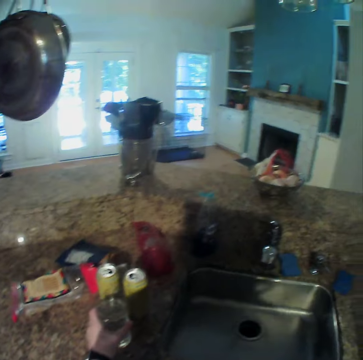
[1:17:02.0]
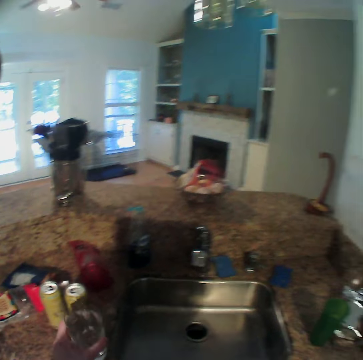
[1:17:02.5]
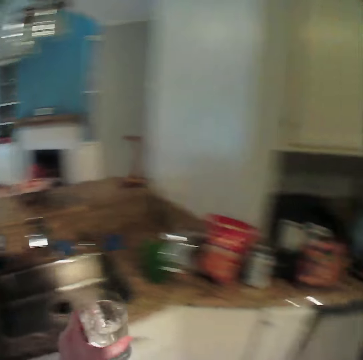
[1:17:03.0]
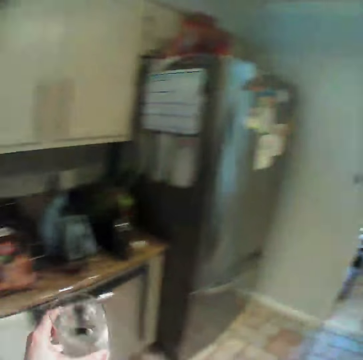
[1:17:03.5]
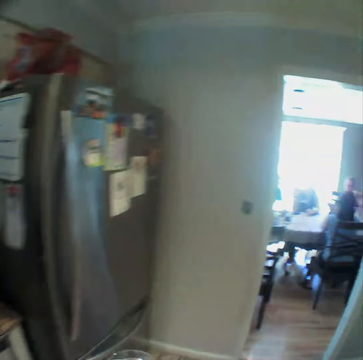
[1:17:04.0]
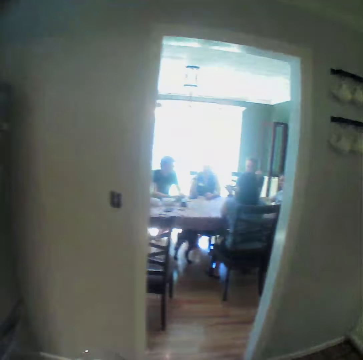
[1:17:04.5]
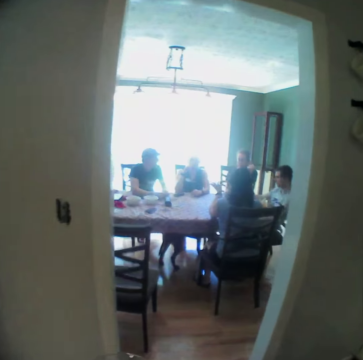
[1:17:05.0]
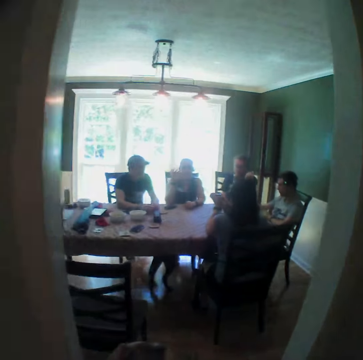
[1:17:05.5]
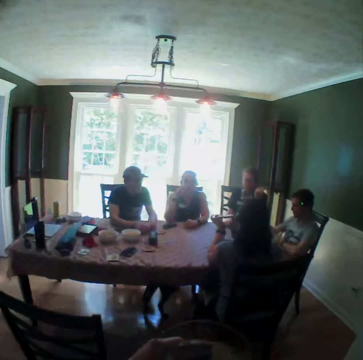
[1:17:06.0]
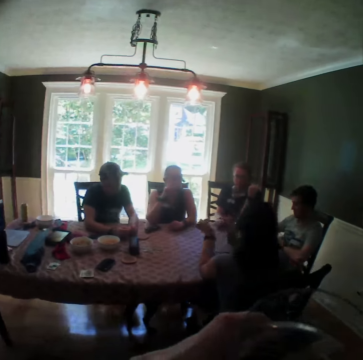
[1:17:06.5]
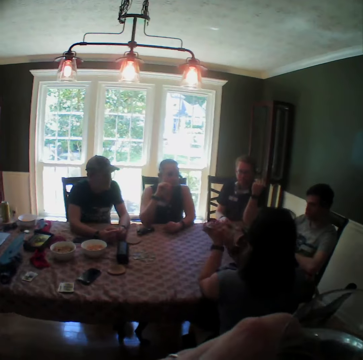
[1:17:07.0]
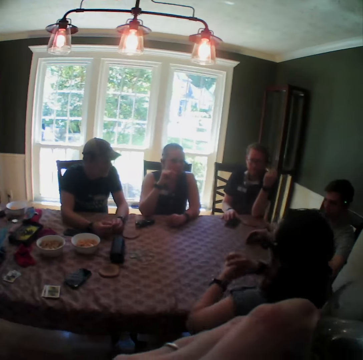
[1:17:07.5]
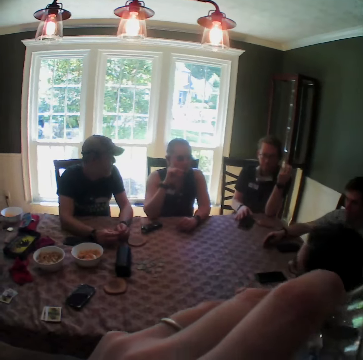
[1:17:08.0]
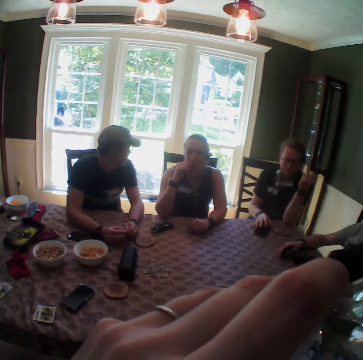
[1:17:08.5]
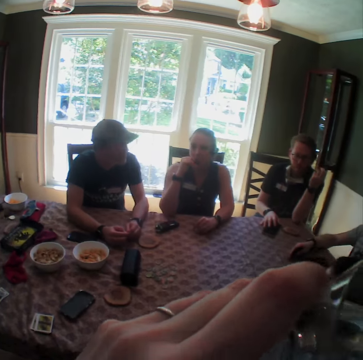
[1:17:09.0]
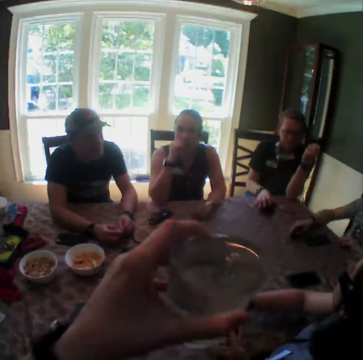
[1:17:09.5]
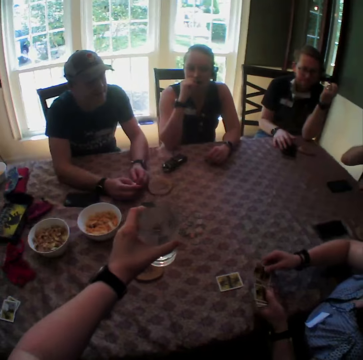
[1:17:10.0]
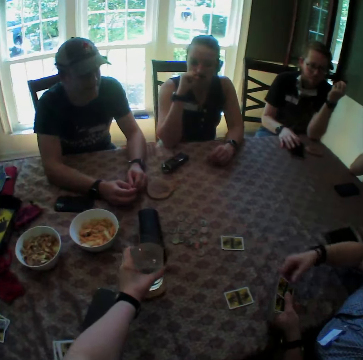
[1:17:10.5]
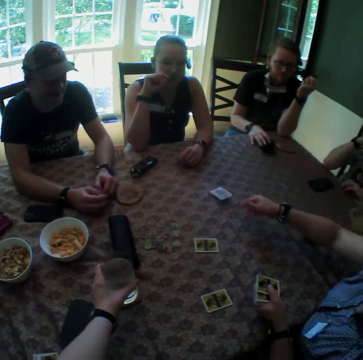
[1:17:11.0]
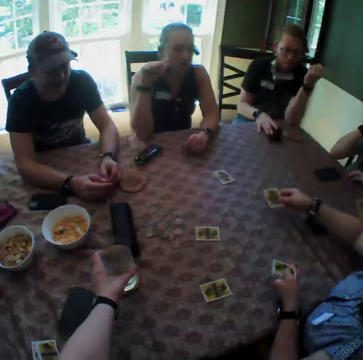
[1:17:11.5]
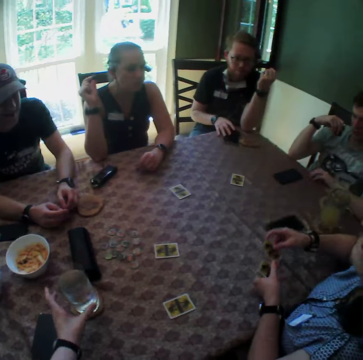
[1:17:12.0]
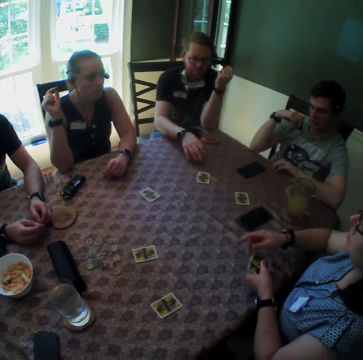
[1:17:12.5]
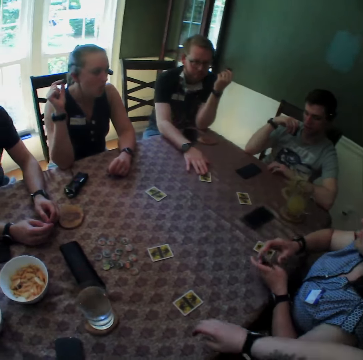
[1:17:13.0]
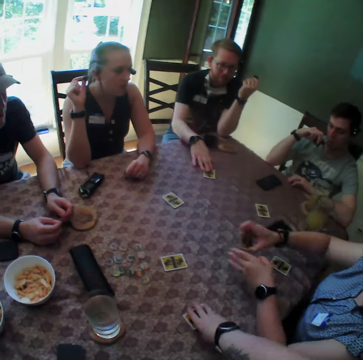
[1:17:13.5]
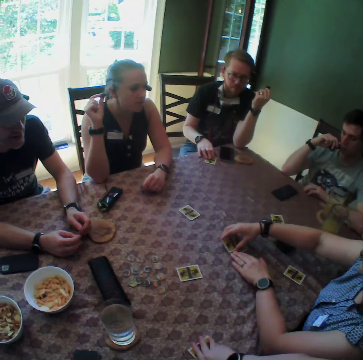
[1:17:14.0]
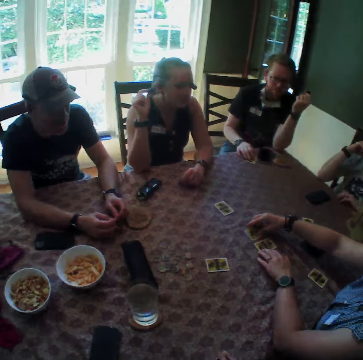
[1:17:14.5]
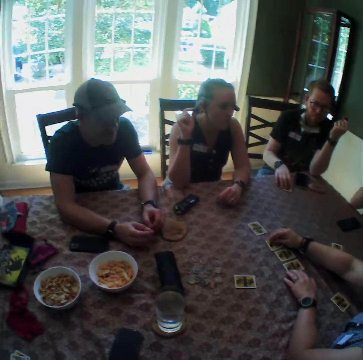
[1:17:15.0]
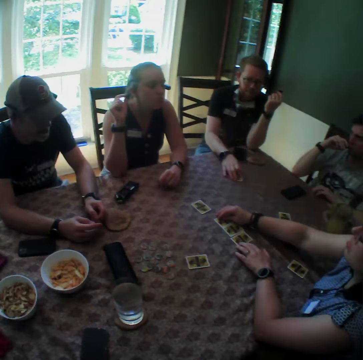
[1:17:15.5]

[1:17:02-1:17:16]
The camera wearer walks towards a dining table with the cup in her left hand. A woman shuffles a card with both hands. The camera wearer drinks water from the glass. She drops the cup on the table with her left hand. The woman drops a card on the table with her right hand repeatedly. The camera wearer looks around the table. A man drags the card on the table with his right hand. The woman drops a card on the table with her right hand again, and drops the cards on the table with both hands. The camera wearer picks up a card from the table and looks around the table.

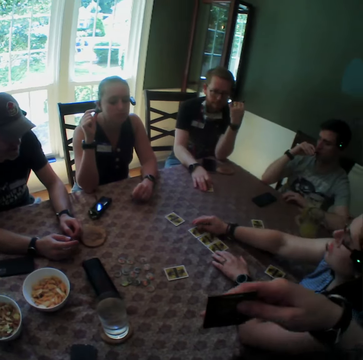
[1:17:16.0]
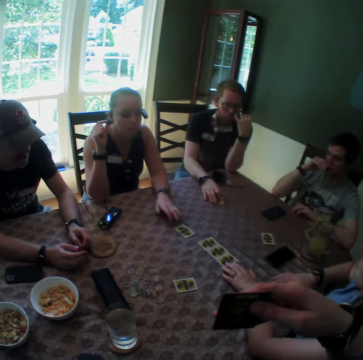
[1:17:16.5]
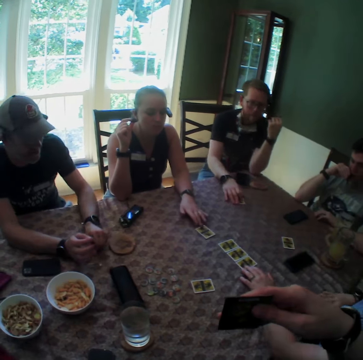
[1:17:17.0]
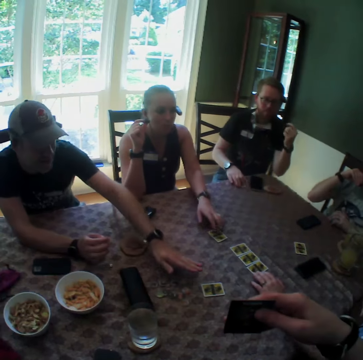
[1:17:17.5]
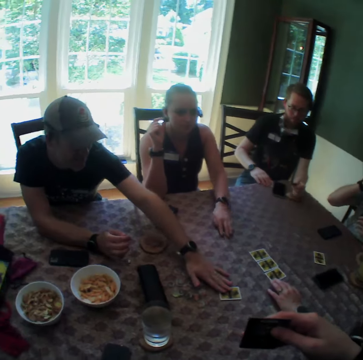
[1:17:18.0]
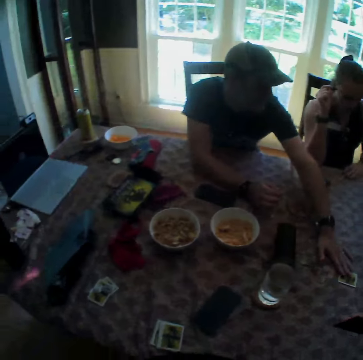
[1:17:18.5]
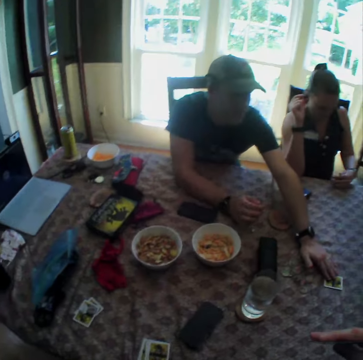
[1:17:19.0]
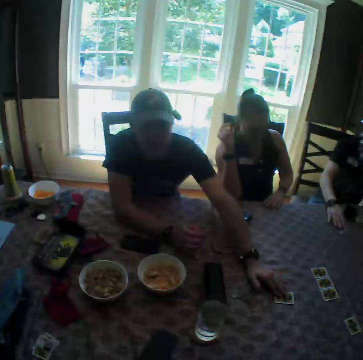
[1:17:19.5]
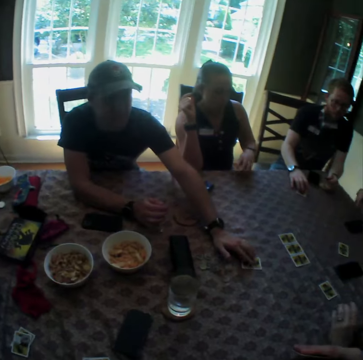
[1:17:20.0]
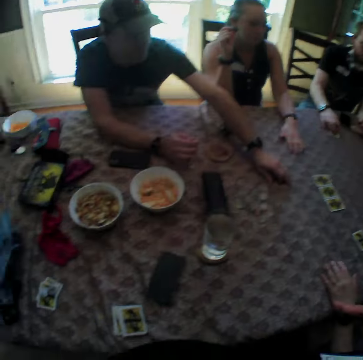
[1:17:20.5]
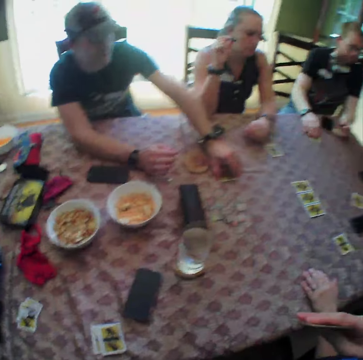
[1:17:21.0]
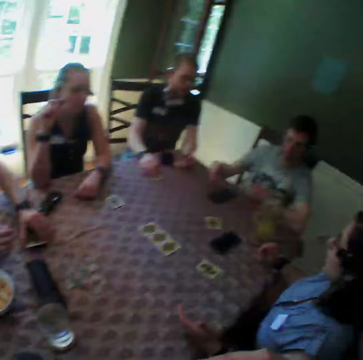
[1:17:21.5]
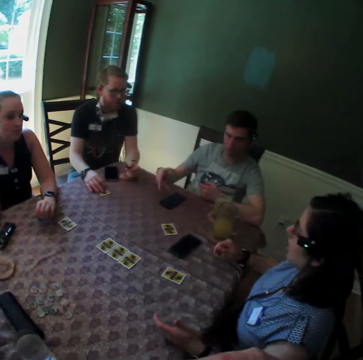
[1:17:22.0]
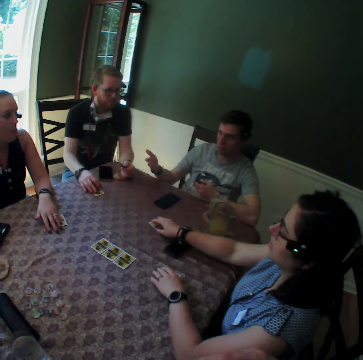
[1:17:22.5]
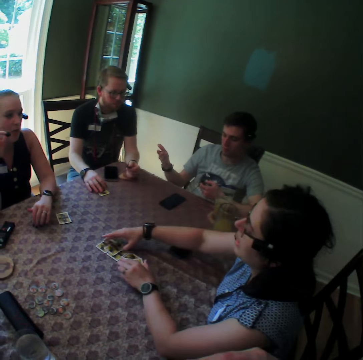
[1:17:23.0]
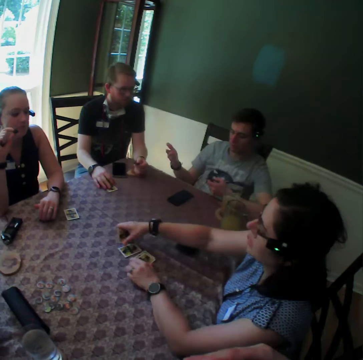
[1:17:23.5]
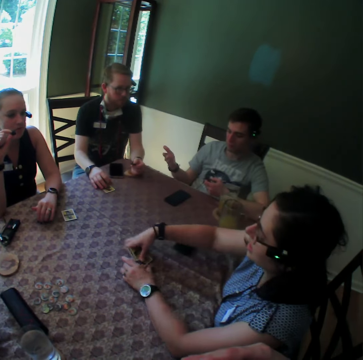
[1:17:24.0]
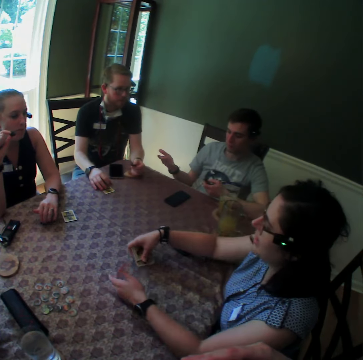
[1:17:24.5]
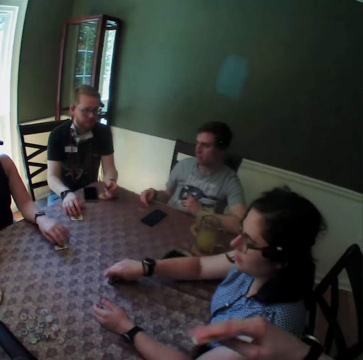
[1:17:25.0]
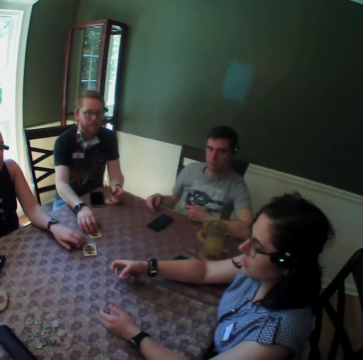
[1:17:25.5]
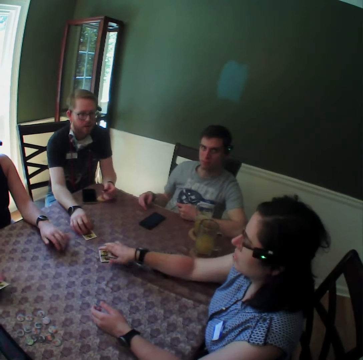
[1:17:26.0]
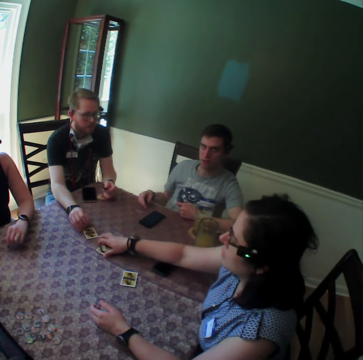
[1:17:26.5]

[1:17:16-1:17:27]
The camera wearer looks at the card. A woman drags the card on the table with her right hand. A man drags the card on the table with his left hand. The camera wearer looks around the table. Another woman picks up the card on the table with her right hand, drops the card on the table with her right hand, and shuffles the card on the table with both hands. The first woman tosses the card on the table with her left hand. Another man adjusts the card on the table with his right hand. The camera wearer moves a hand.

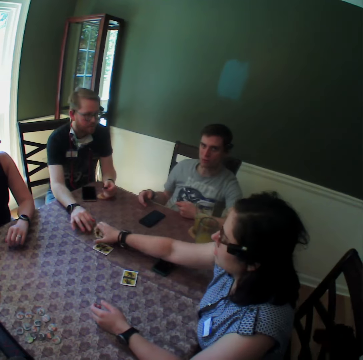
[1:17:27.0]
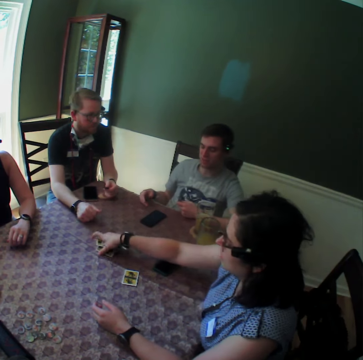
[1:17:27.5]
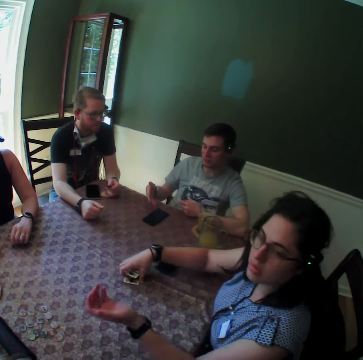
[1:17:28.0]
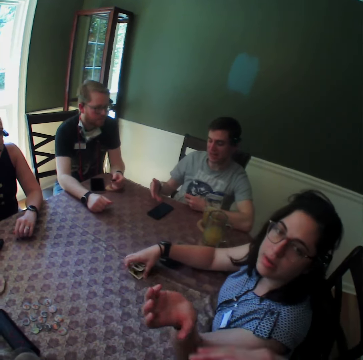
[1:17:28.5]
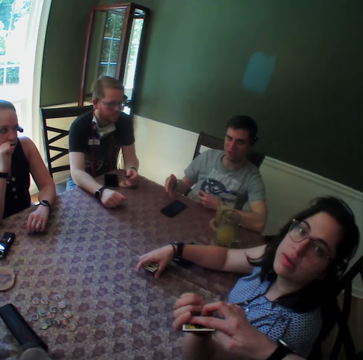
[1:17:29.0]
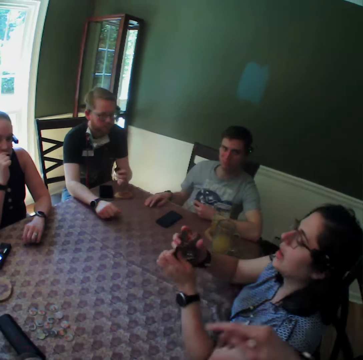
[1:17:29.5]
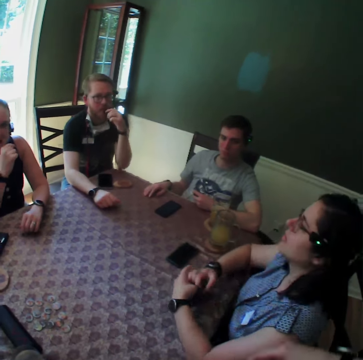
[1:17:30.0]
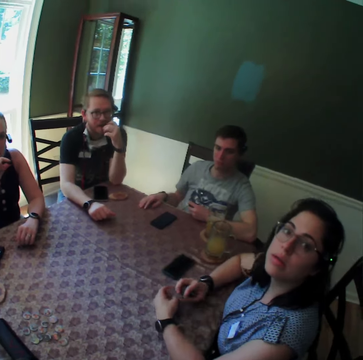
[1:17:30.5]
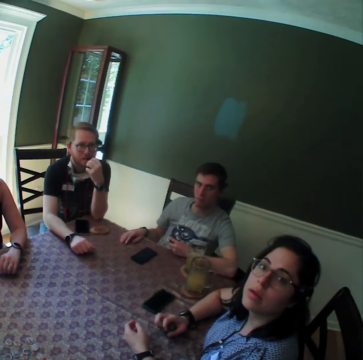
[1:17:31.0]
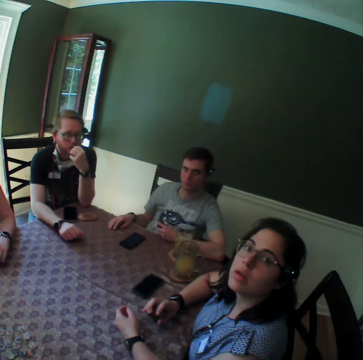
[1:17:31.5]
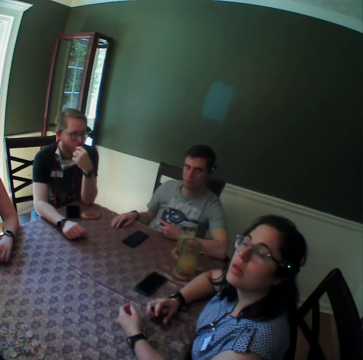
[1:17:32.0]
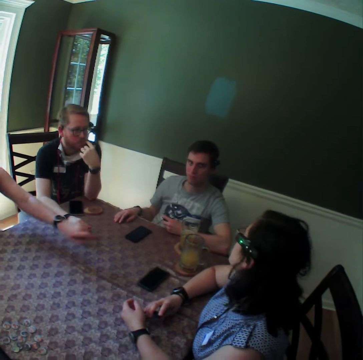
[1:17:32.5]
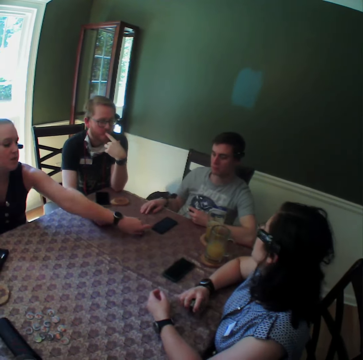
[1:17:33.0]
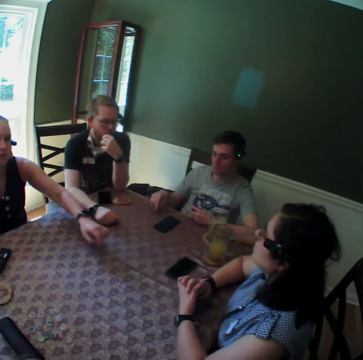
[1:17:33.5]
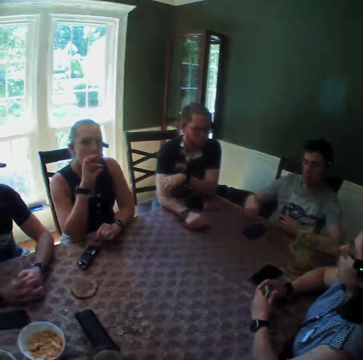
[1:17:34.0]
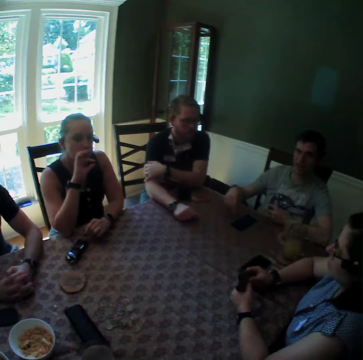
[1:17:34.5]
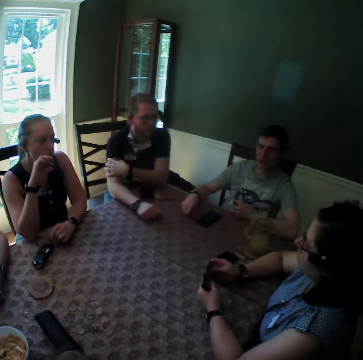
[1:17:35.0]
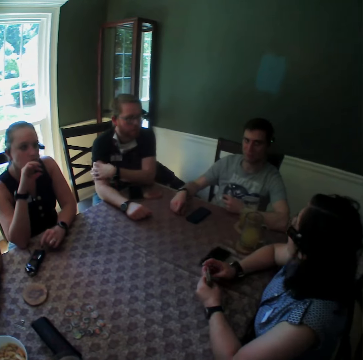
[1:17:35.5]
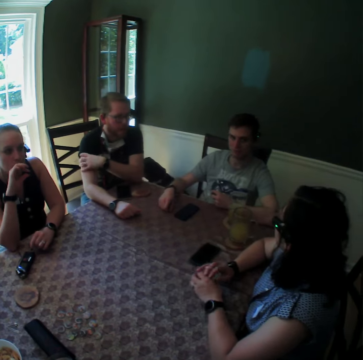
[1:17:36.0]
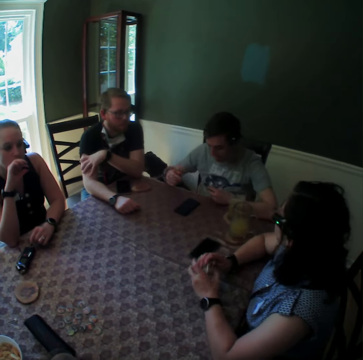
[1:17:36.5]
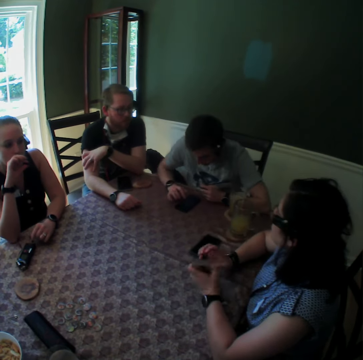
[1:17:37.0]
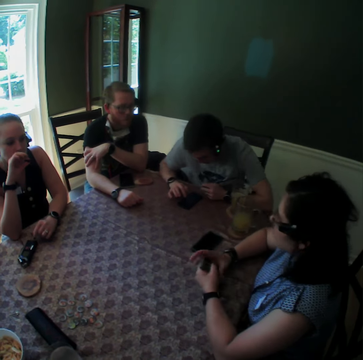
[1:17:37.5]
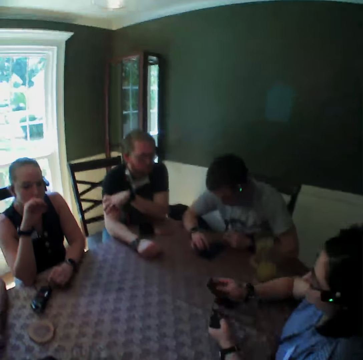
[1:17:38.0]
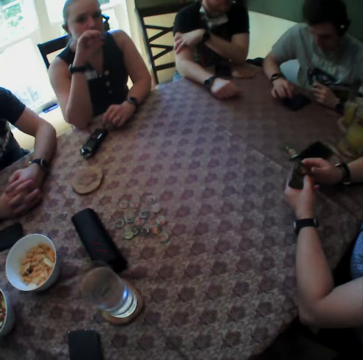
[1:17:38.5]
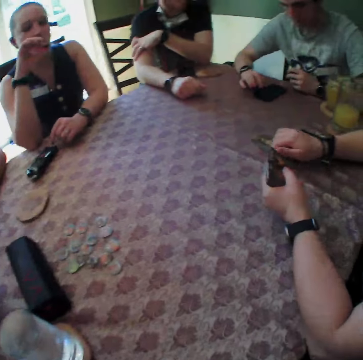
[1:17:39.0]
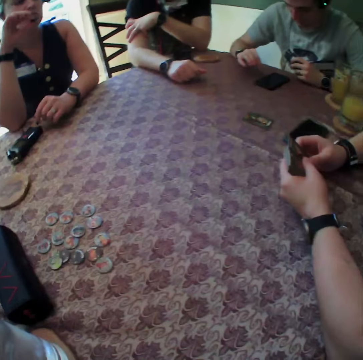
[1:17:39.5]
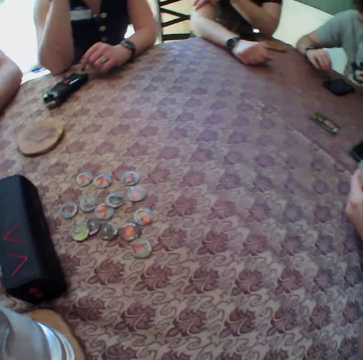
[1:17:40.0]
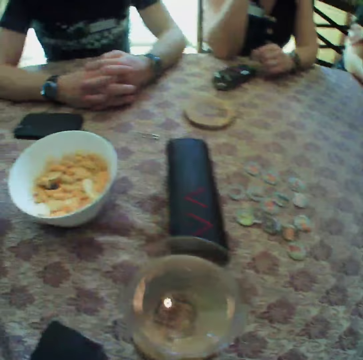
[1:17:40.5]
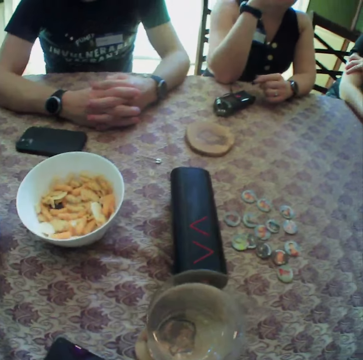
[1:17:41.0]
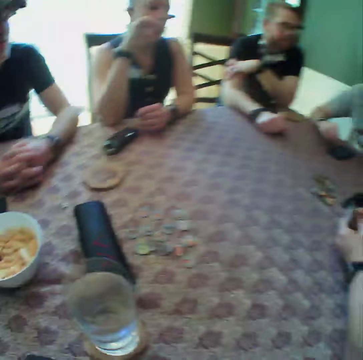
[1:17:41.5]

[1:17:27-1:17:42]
The woman picks up the card on the table with her right hand repeatedly. The camera wearer looks around the table. She passes cards to the woman with her right hand. The woman takes the card from the camera wearer. The camera wearer moves a hand. The woman interacts with the camera wearer. The camera wearer looks around the table. The woman drops a card on the table with her right hand. She drops a card again.
